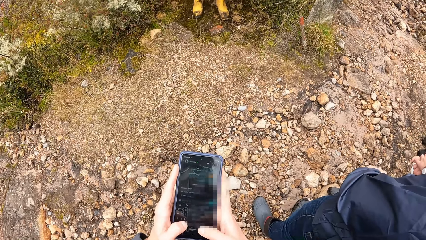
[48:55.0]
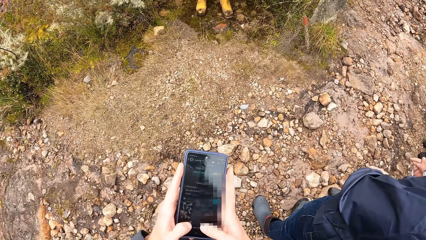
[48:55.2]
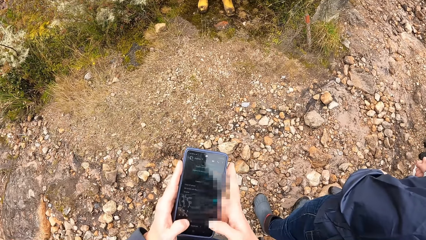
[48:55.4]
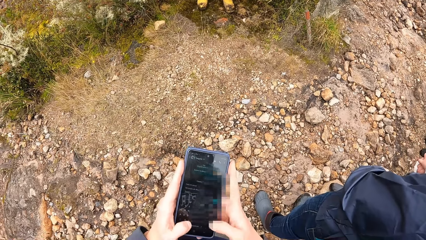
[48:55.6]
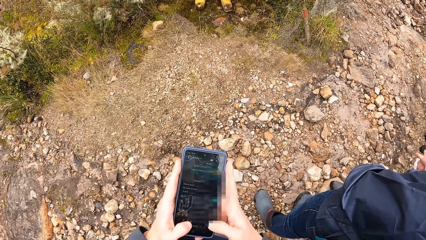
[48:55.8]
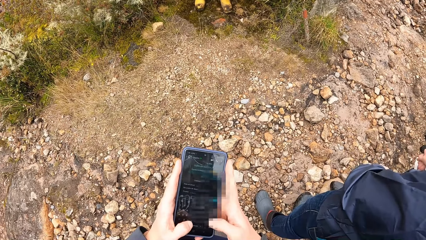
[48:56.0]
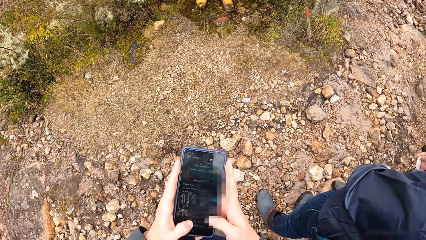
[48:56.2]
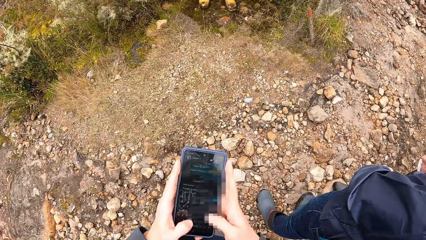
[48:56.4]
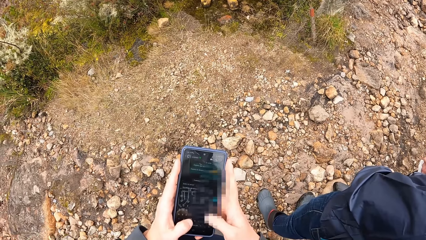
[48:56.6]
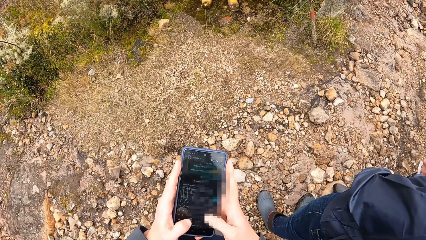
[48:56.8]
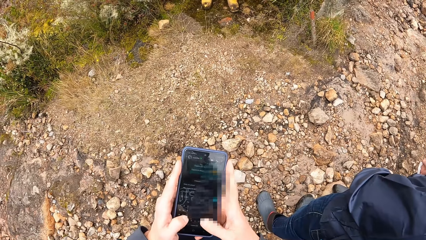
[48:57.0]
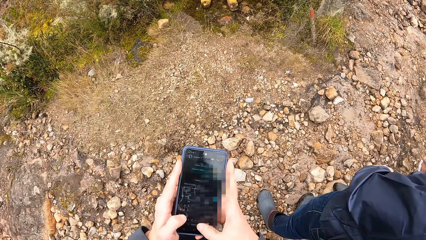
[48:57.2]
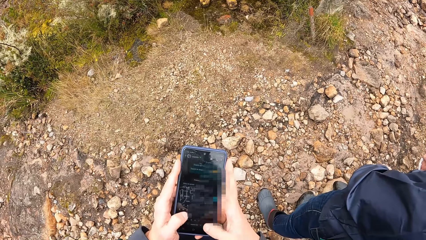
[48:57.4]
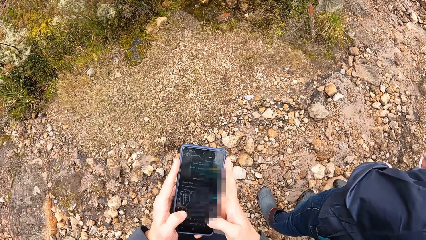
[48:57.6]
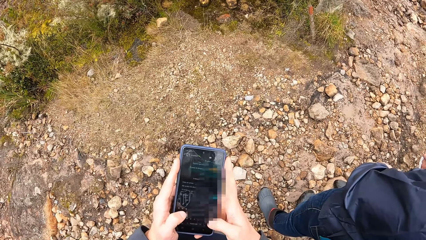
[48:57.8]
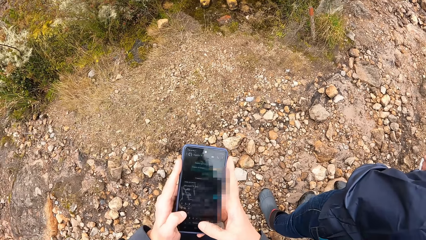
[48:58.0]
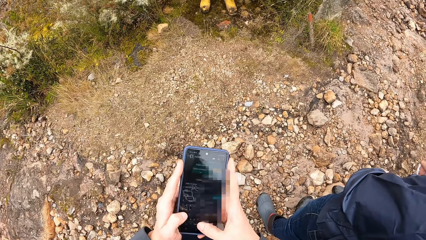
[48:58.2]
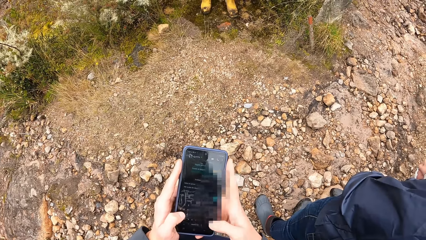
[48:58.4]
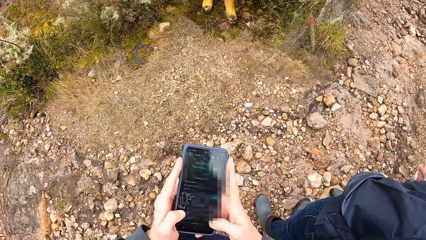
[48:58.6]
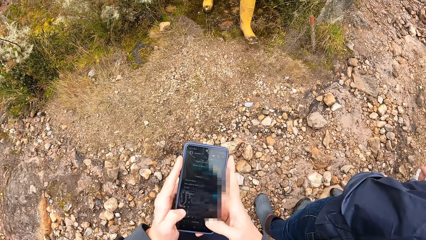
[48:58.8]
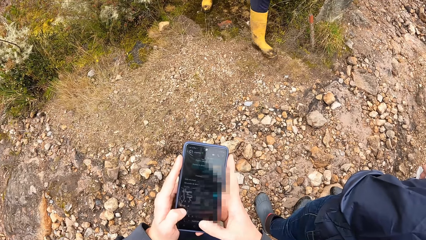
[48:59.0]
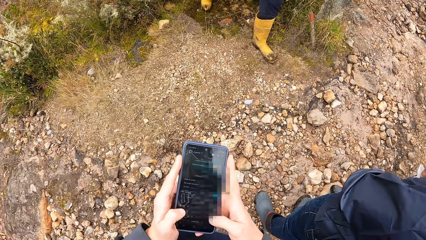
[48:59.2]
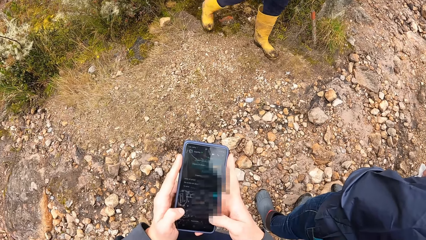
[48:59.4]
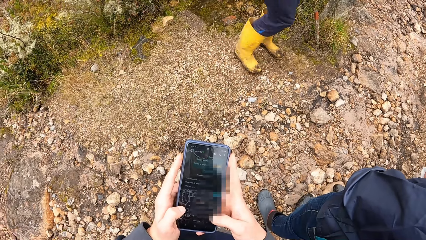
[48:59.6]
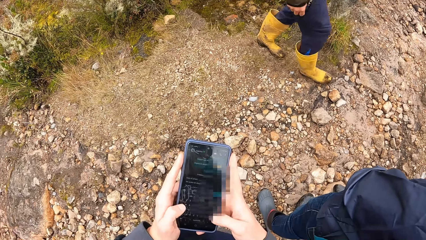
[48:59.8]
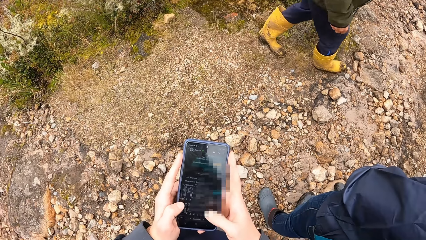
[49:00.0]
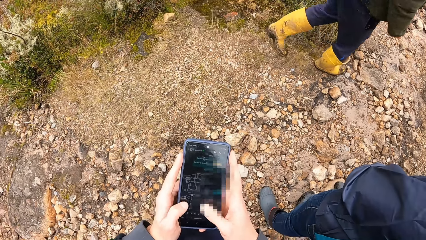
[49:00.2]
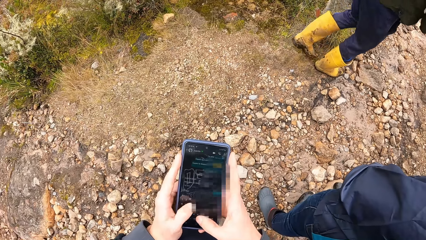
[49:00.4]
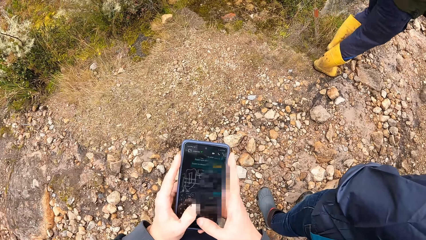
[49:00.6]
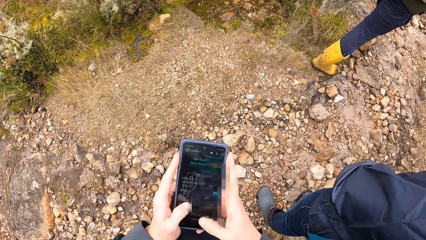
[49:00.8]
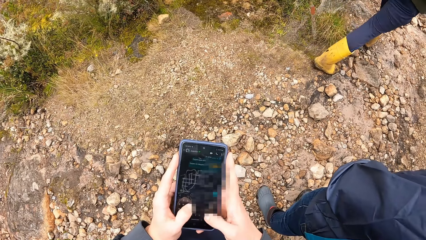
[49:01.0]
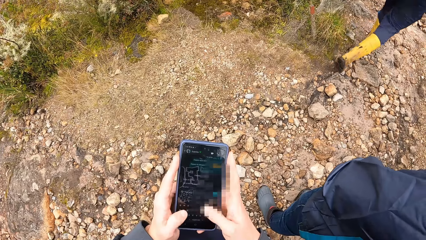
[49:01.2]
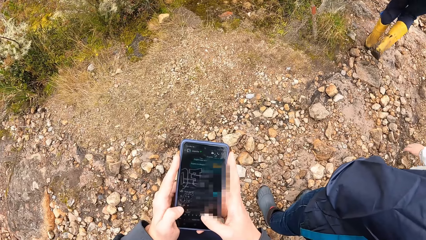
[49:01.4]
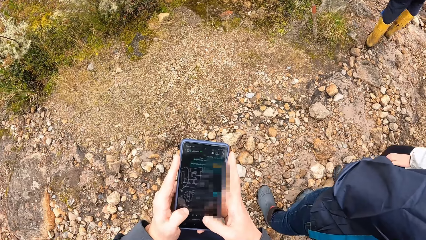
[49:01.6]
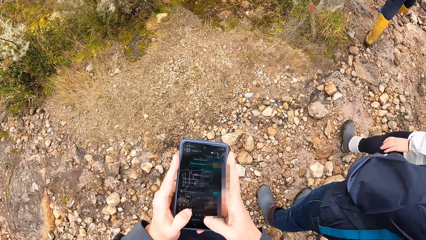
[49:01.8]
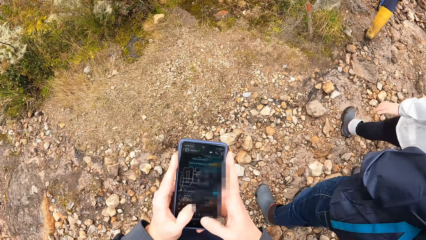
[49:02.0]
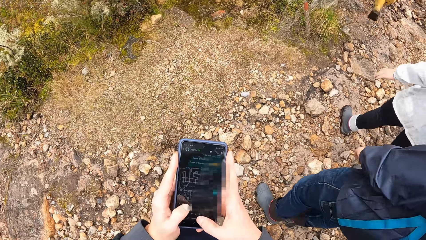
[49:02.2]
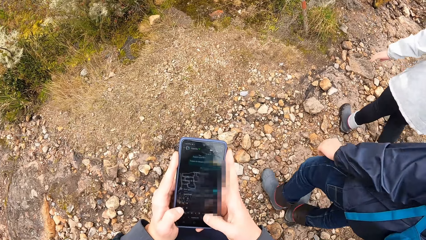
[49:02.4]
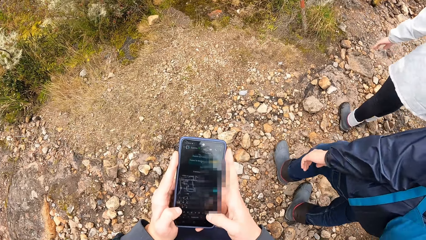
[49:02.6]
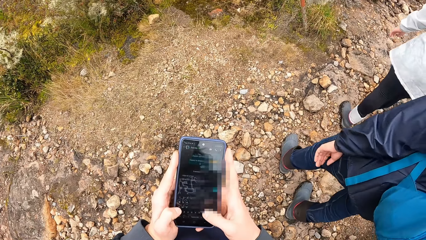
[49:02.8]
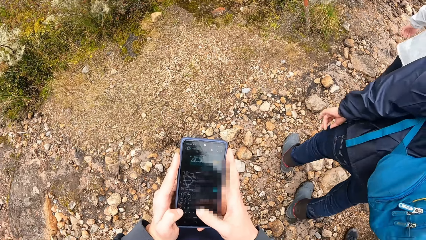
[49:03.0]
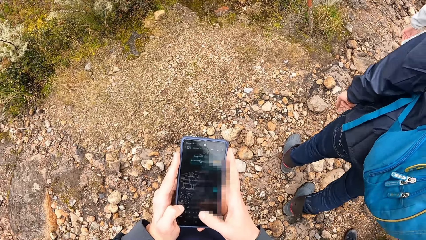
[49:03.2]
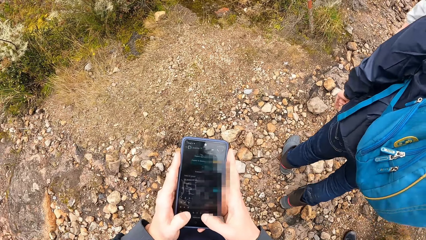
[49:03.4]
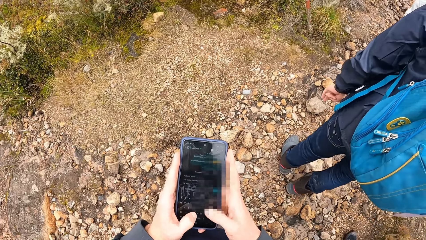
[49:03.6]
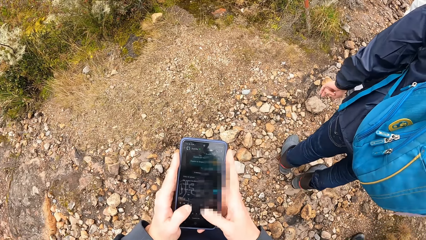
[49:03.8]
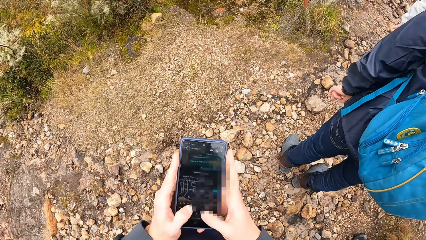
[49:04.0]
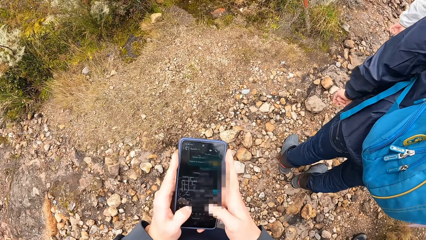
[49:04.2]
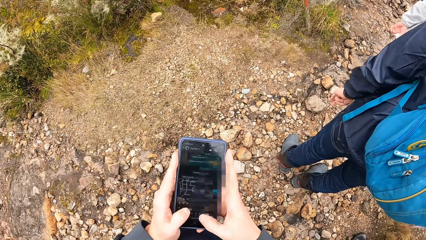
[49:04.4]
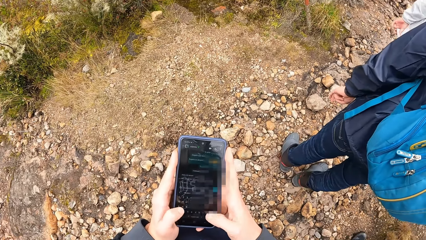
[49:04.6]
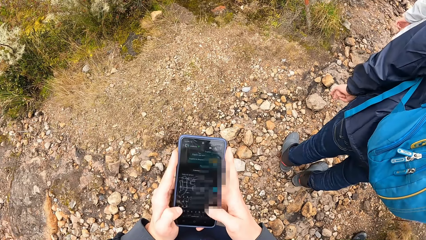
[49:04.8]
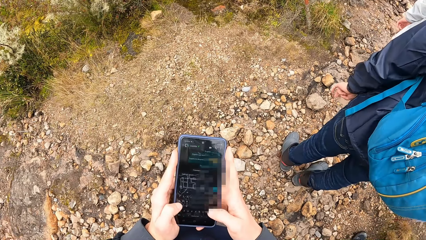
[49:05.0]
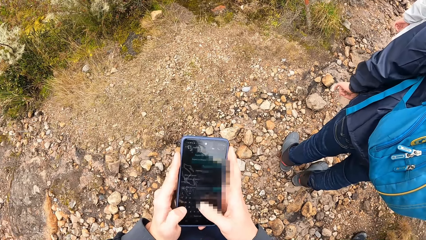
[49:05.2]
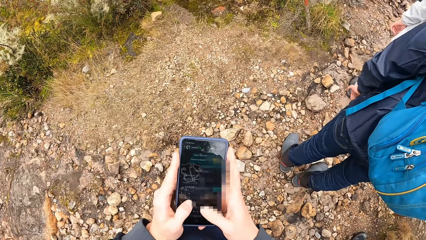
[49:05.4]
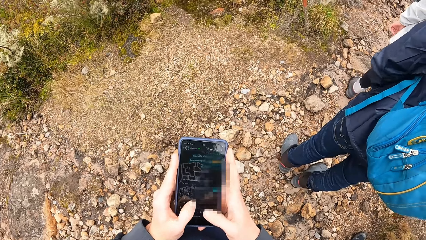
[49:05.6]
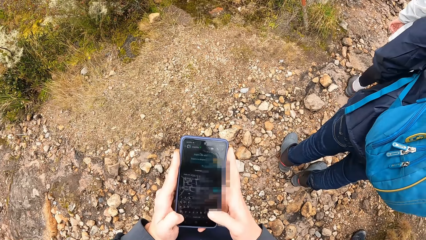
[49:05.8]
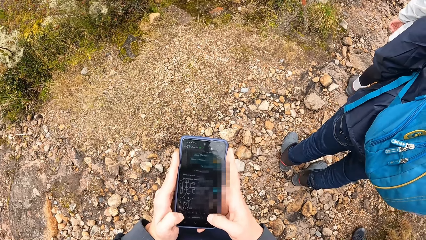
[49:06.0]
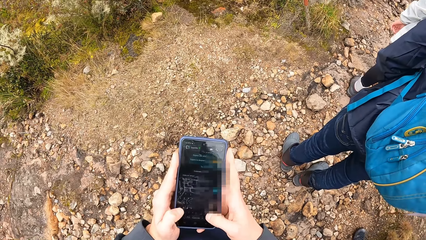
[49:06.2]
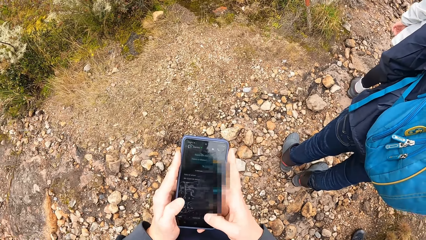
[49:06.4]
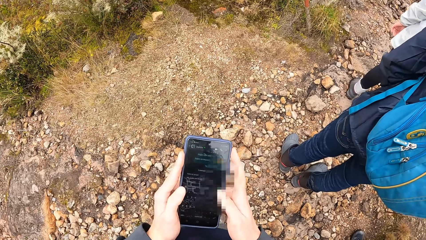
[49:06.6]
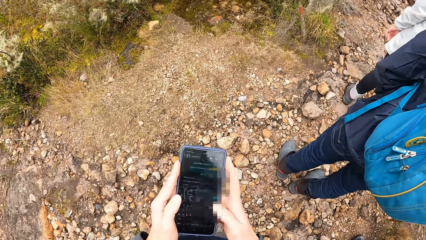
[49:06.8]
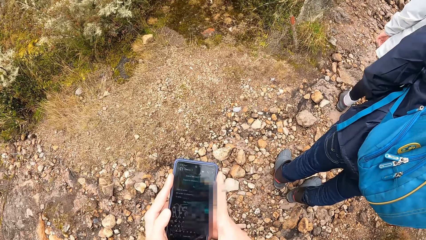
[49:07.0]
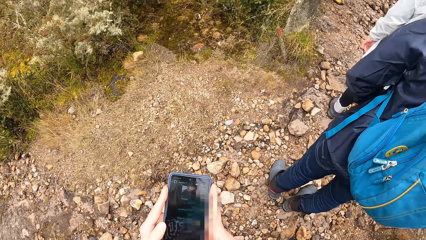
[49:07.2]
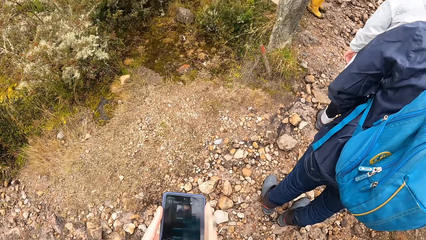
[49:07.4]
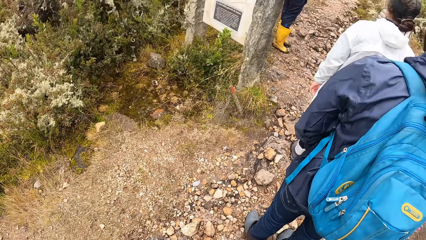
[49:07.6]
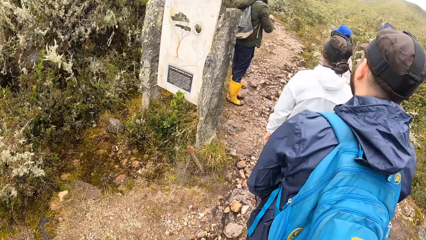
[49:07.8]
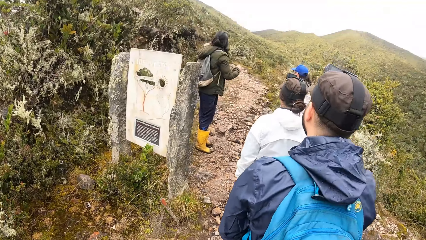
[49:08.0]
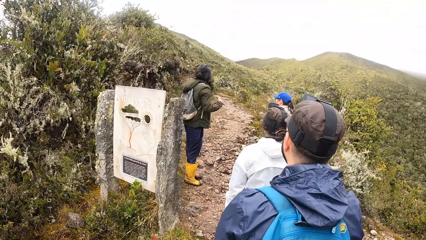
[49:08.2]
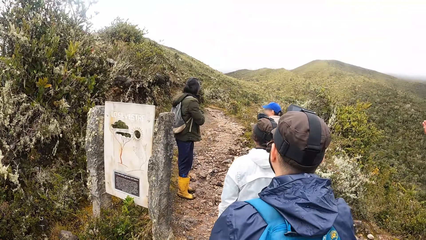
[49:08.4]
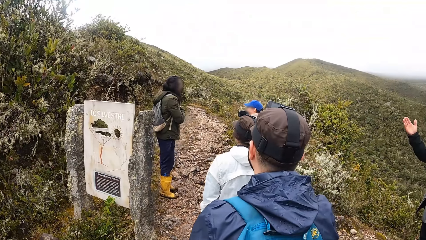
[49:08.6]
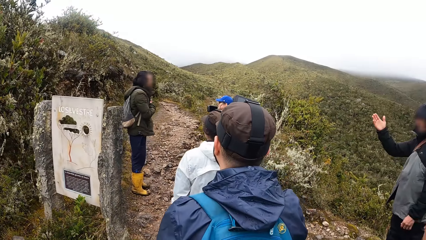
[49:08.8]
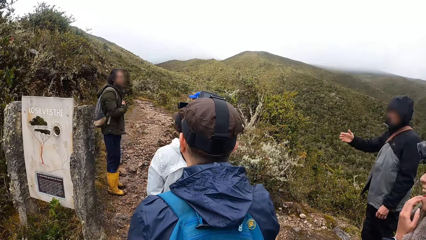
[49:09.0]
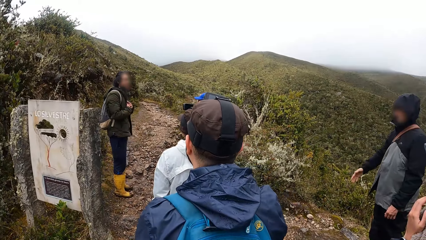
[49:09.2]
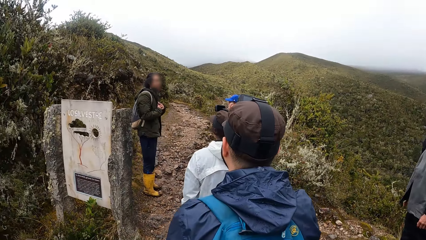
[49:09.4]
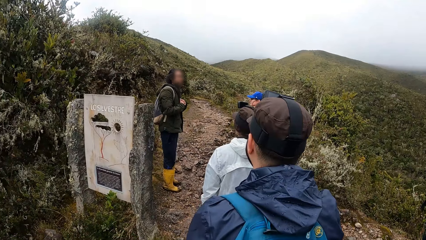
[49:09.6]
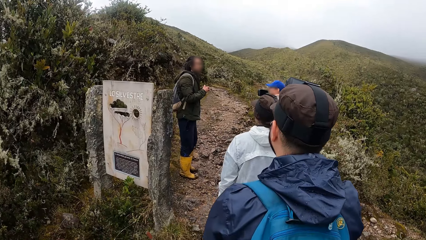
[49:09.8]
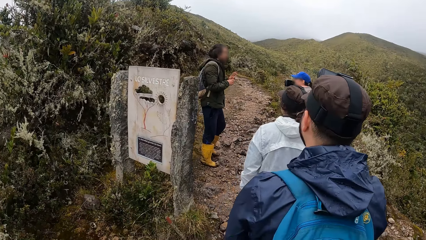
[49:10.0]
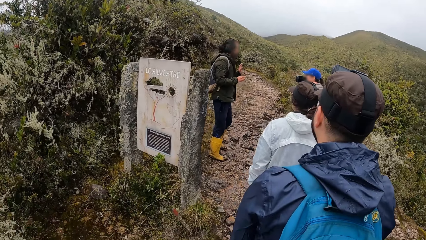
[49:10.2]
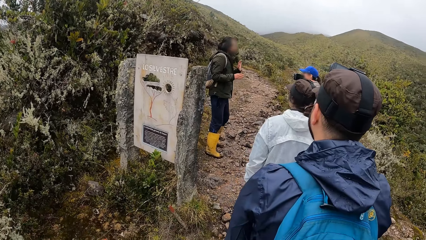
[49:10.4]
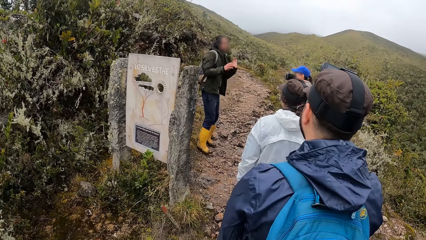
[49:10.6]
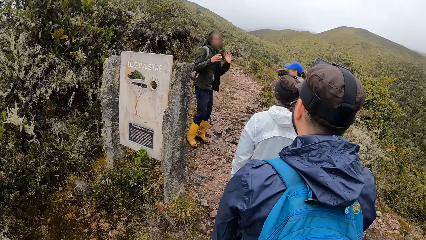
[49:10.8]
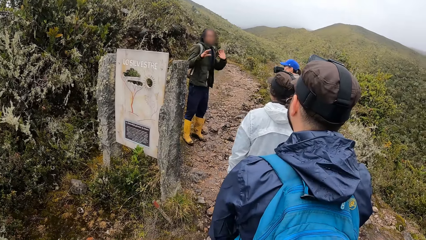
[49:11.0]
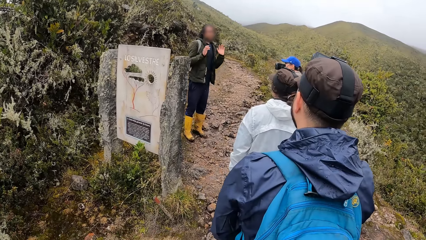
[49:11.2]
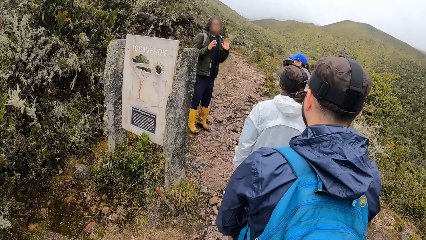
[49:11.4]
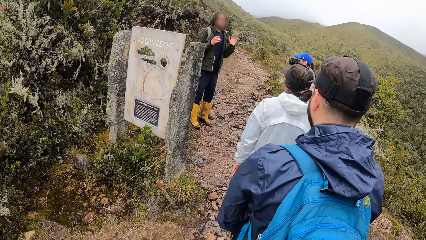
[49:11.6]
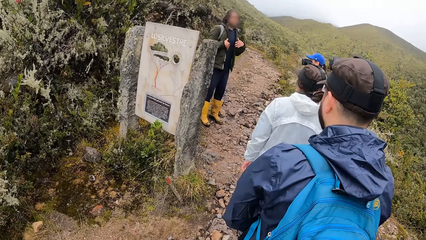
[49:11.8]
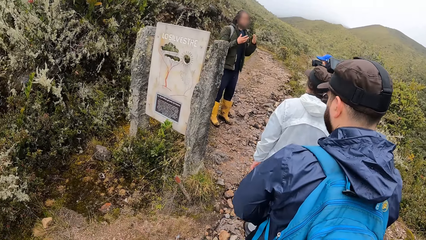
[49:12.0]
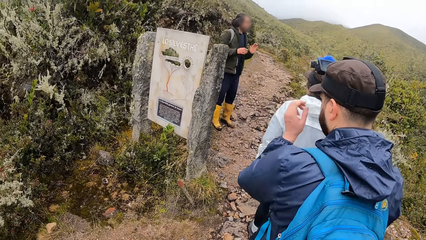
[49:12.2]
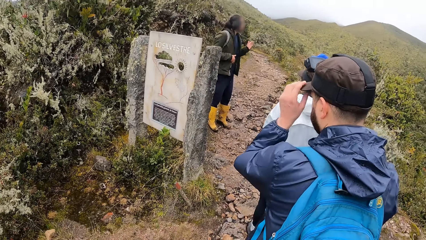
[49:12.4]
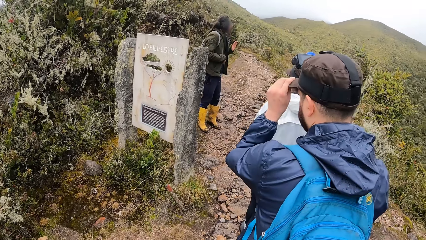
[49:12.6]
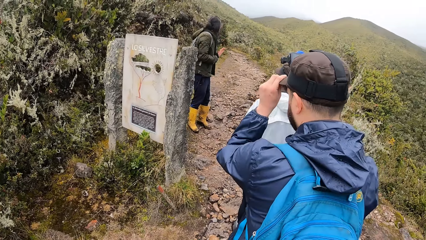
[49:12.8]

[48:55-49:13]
A person walks in the field. Another person walks in the field. A third person walks in the field. The camera wearer operates a phone. They look round. The first person interacts with friends.
